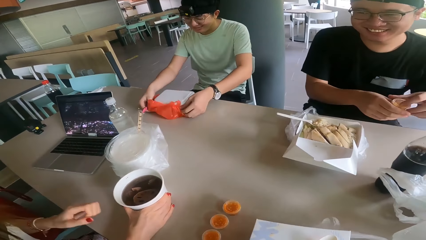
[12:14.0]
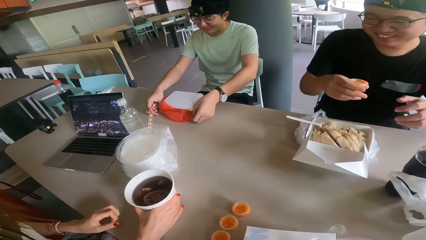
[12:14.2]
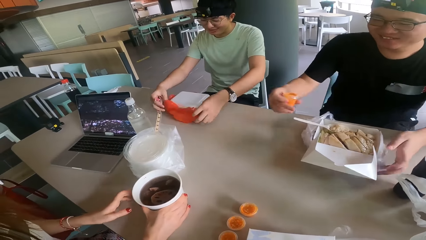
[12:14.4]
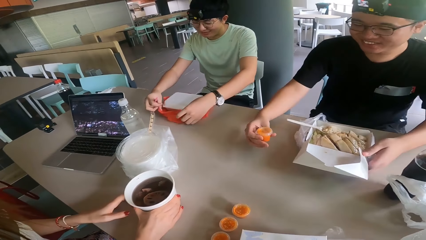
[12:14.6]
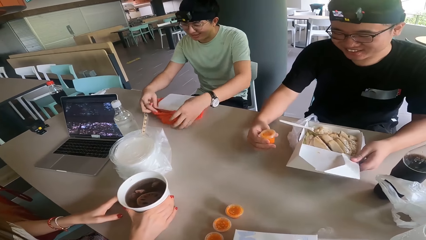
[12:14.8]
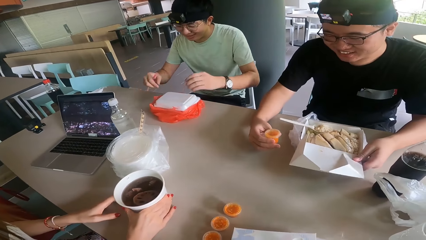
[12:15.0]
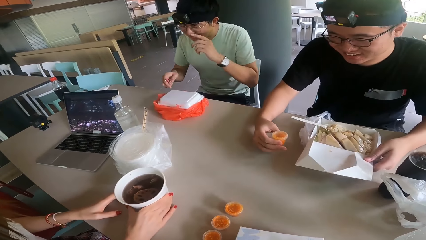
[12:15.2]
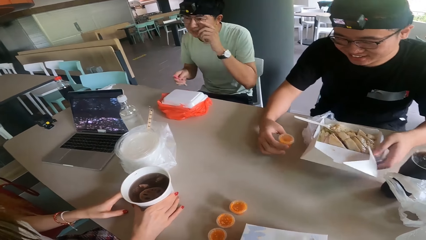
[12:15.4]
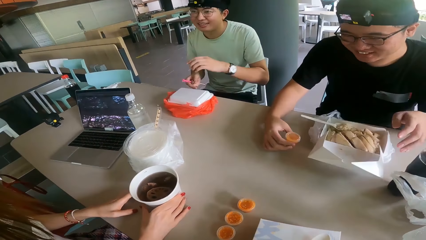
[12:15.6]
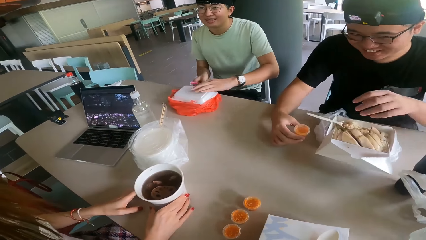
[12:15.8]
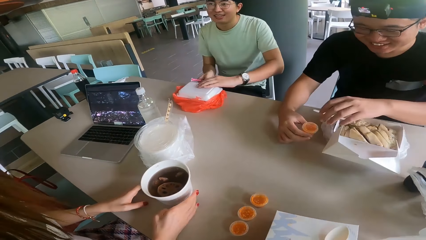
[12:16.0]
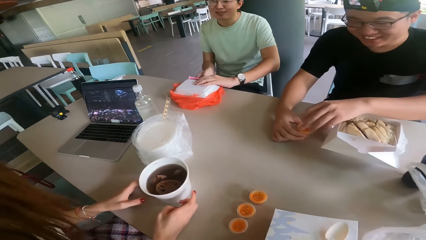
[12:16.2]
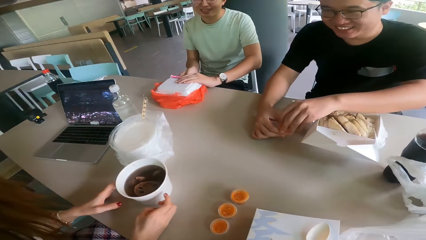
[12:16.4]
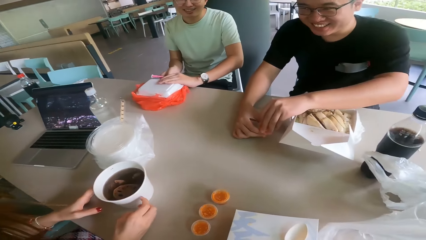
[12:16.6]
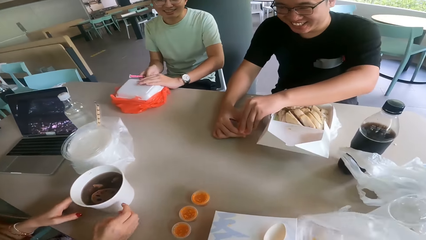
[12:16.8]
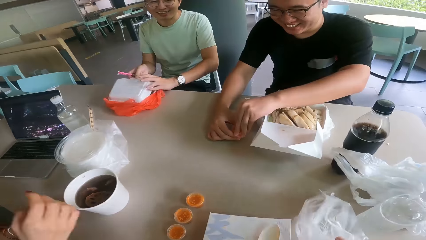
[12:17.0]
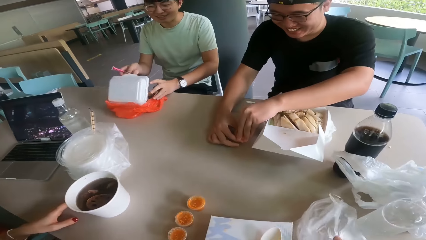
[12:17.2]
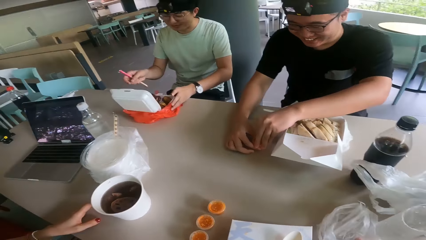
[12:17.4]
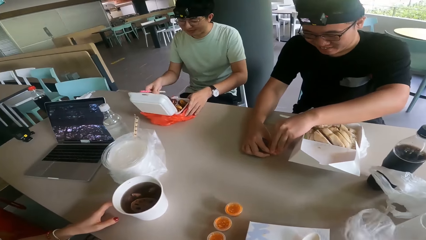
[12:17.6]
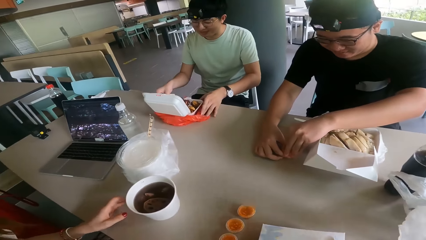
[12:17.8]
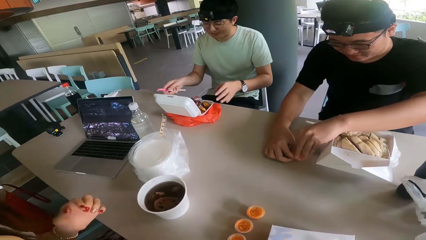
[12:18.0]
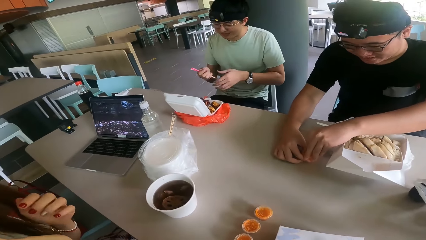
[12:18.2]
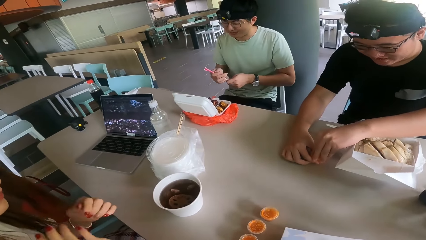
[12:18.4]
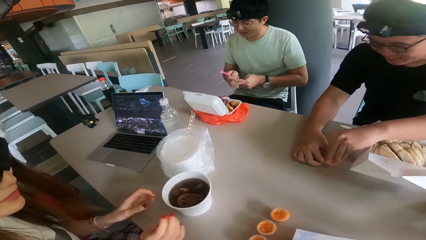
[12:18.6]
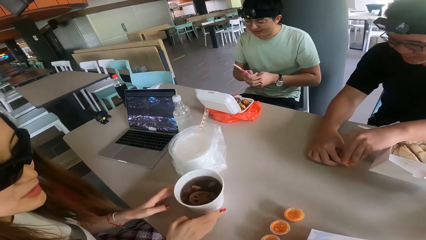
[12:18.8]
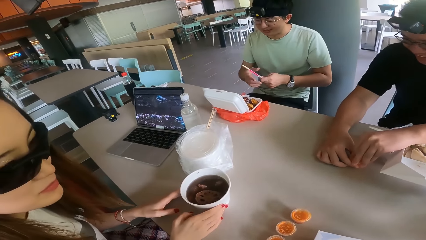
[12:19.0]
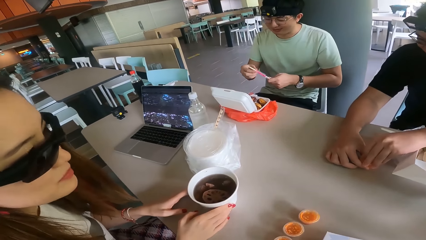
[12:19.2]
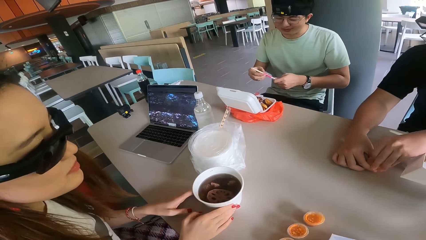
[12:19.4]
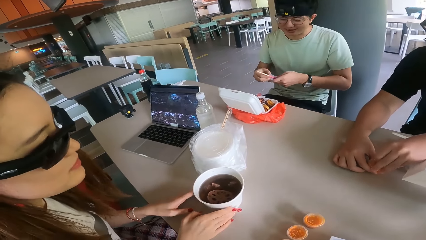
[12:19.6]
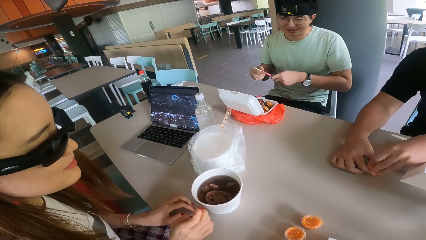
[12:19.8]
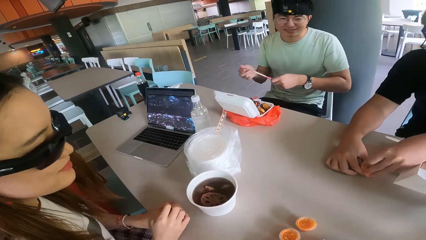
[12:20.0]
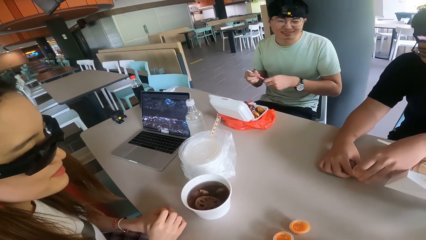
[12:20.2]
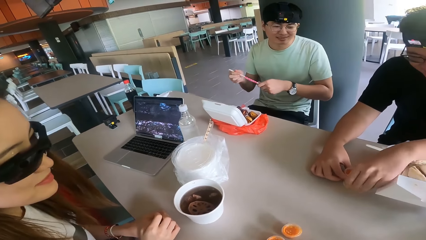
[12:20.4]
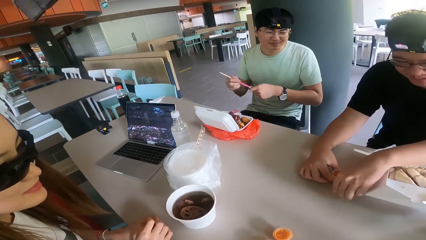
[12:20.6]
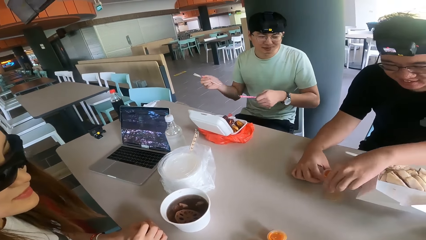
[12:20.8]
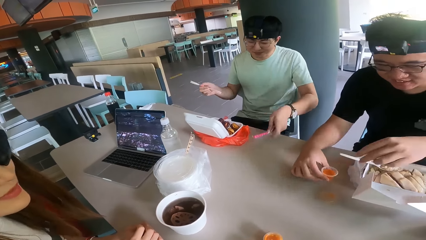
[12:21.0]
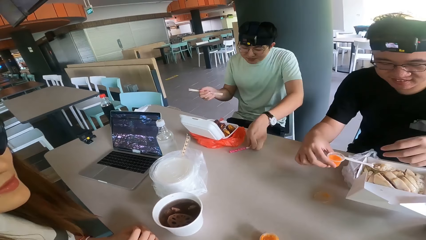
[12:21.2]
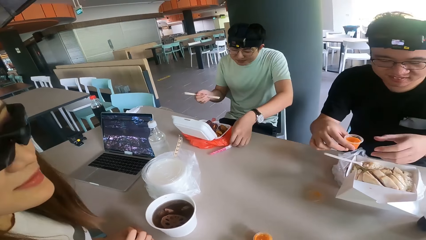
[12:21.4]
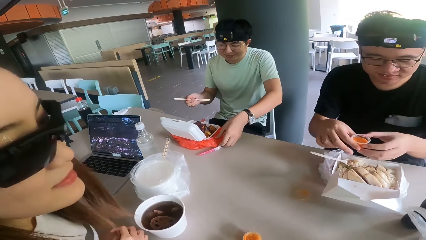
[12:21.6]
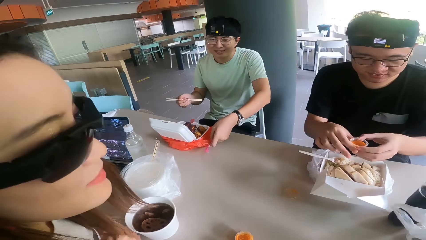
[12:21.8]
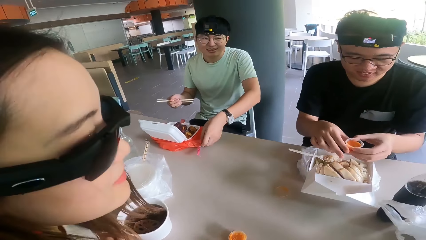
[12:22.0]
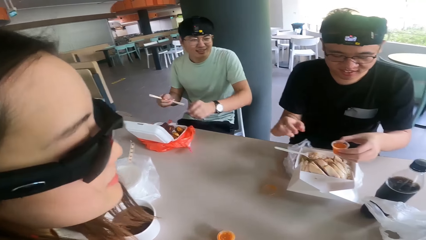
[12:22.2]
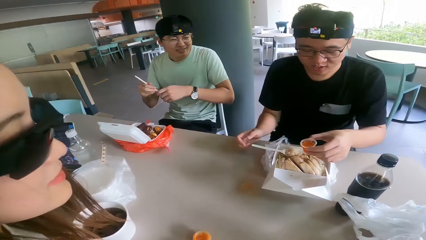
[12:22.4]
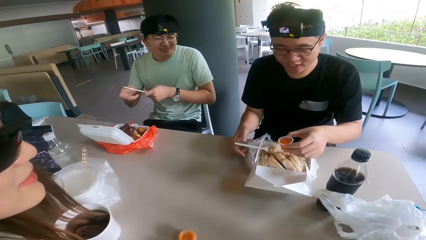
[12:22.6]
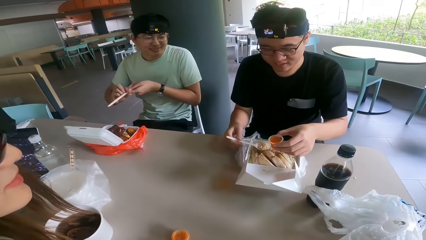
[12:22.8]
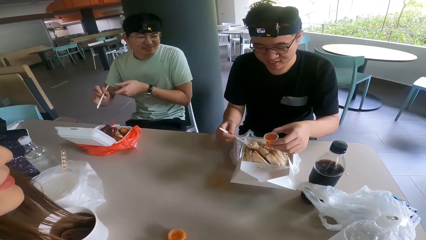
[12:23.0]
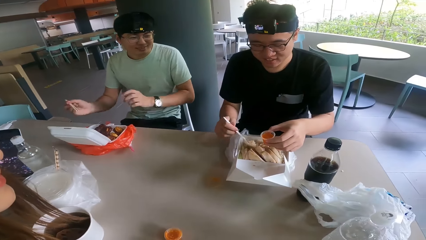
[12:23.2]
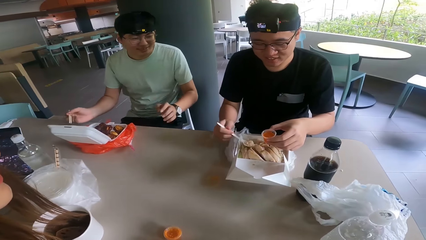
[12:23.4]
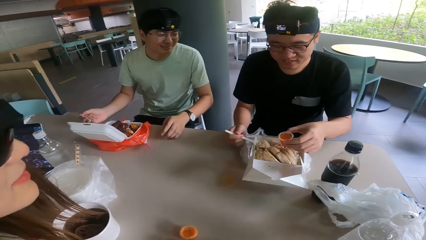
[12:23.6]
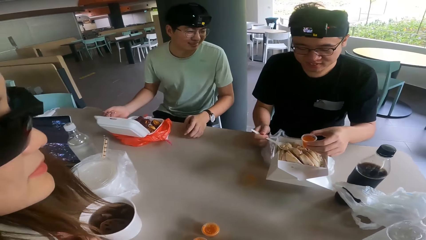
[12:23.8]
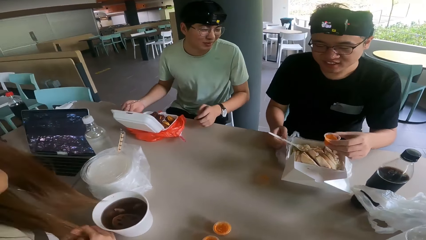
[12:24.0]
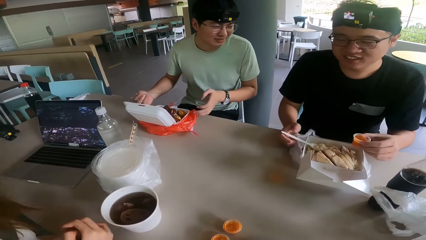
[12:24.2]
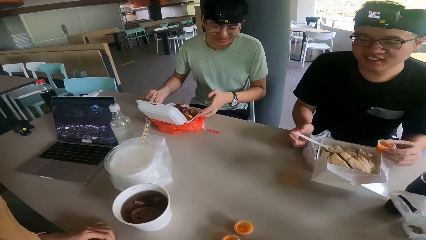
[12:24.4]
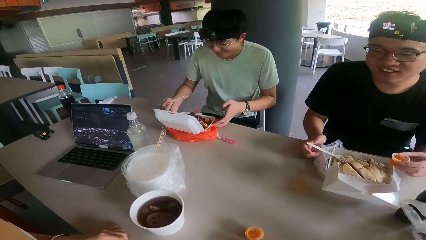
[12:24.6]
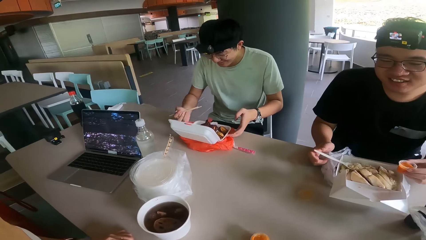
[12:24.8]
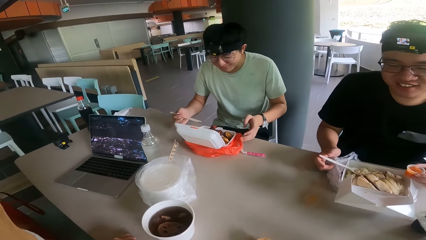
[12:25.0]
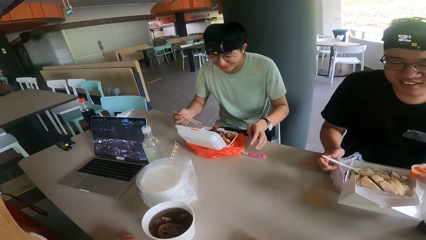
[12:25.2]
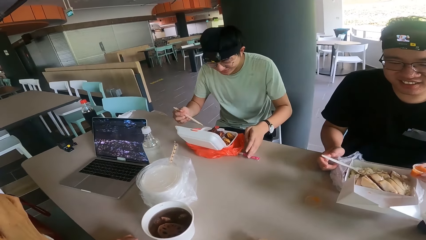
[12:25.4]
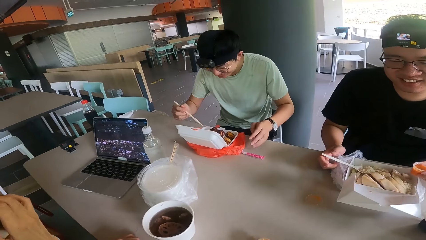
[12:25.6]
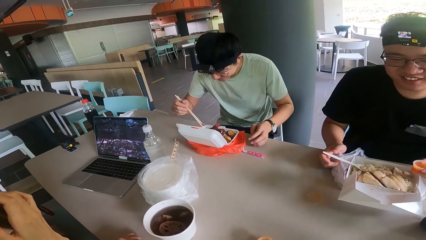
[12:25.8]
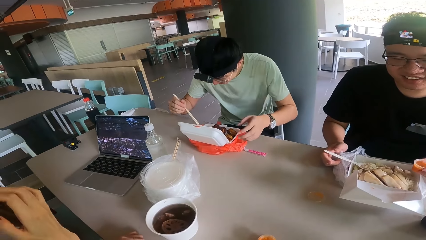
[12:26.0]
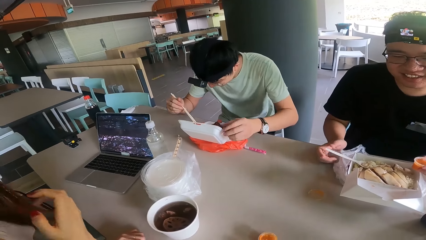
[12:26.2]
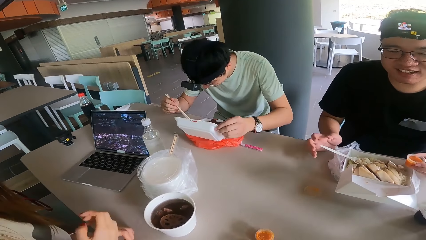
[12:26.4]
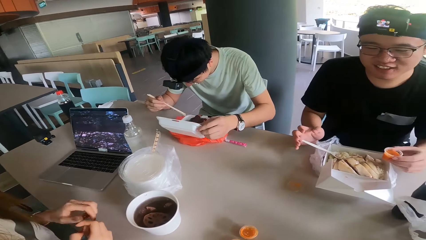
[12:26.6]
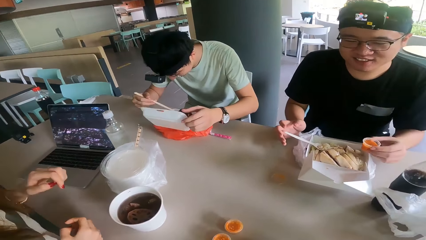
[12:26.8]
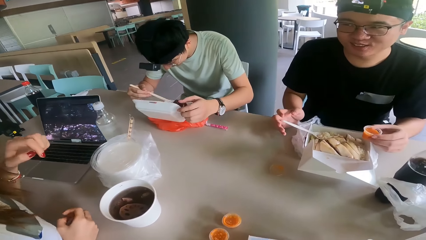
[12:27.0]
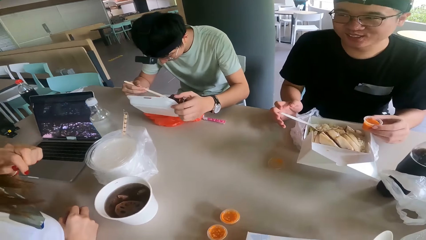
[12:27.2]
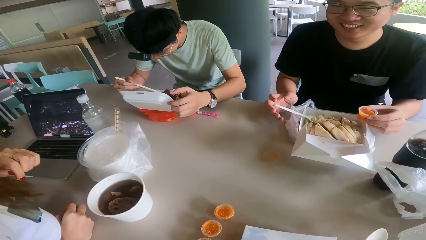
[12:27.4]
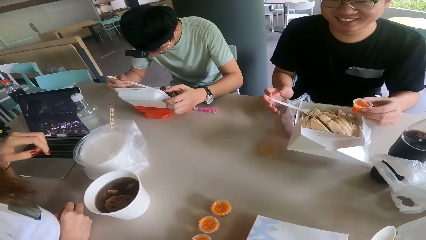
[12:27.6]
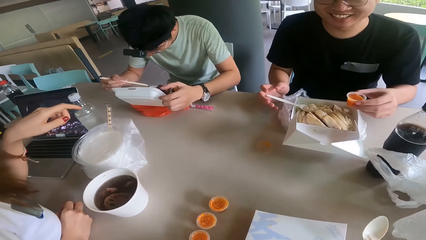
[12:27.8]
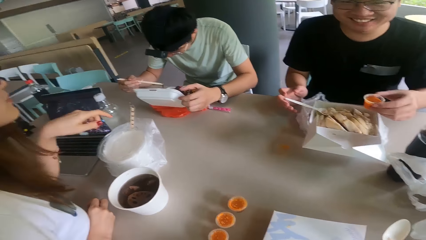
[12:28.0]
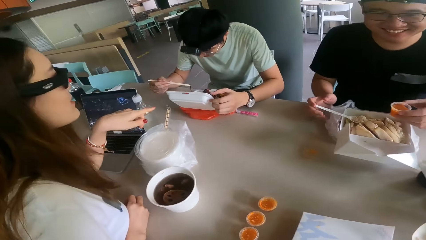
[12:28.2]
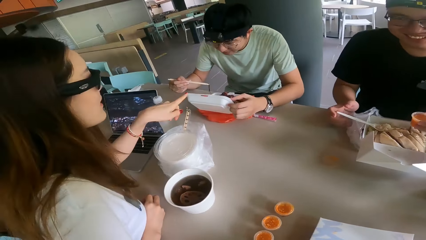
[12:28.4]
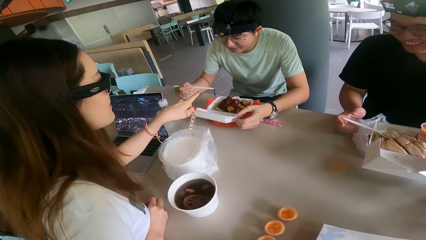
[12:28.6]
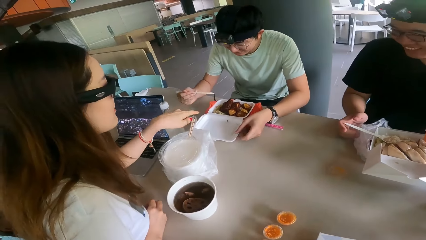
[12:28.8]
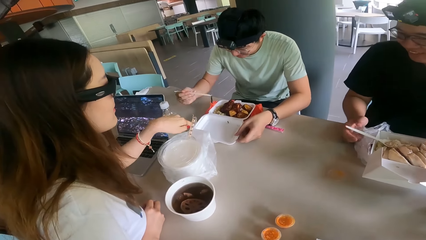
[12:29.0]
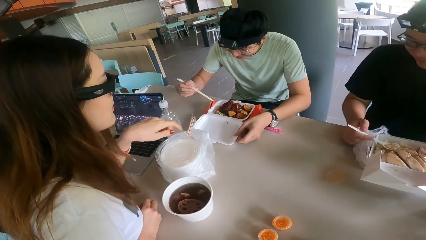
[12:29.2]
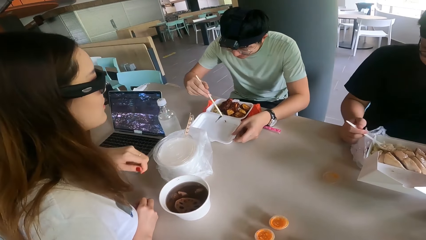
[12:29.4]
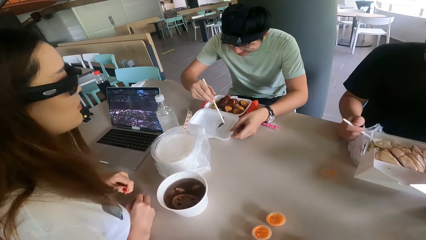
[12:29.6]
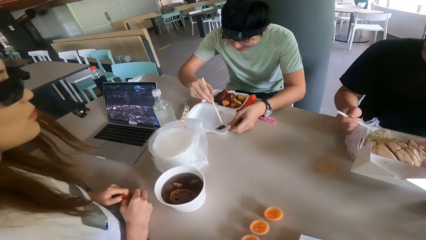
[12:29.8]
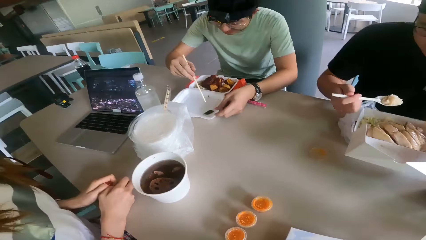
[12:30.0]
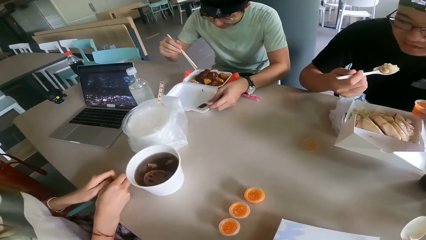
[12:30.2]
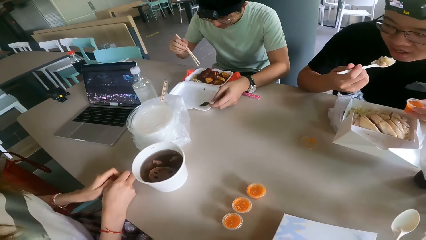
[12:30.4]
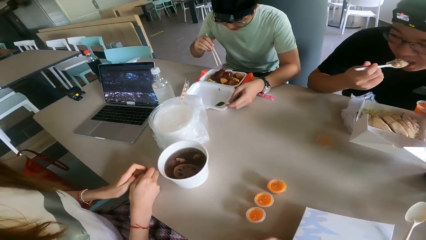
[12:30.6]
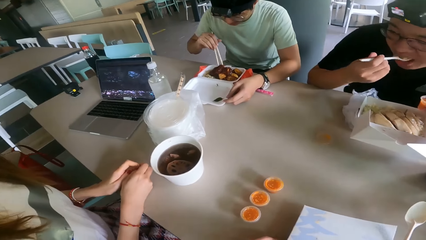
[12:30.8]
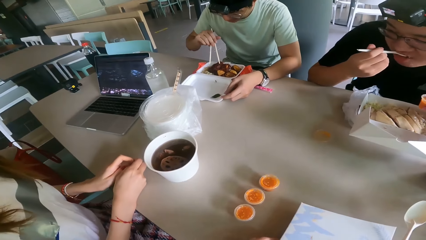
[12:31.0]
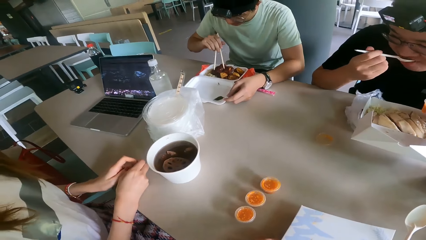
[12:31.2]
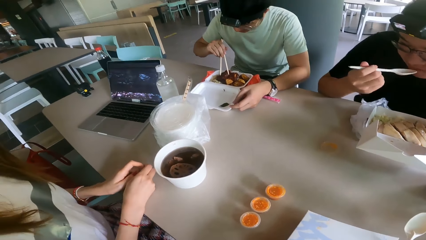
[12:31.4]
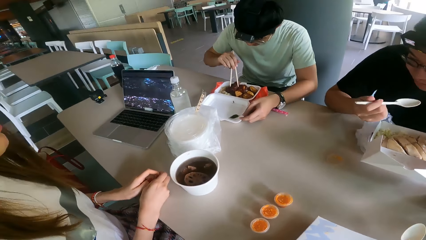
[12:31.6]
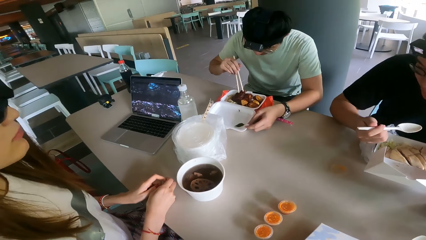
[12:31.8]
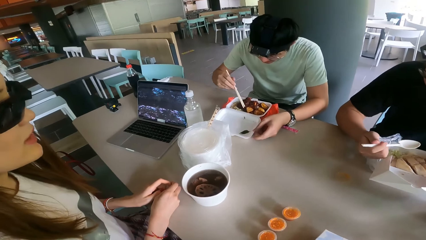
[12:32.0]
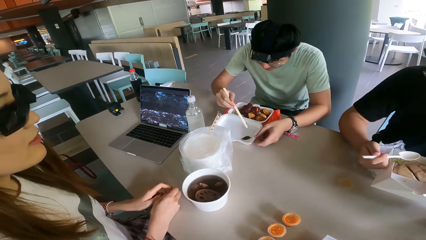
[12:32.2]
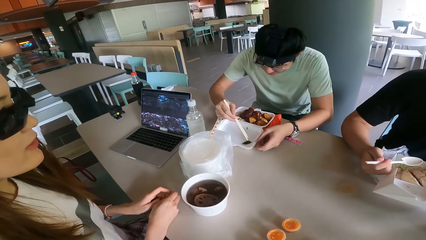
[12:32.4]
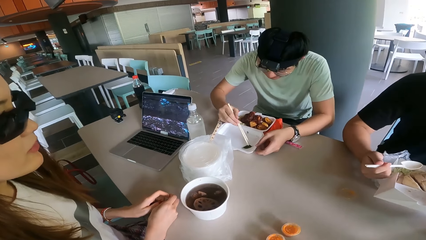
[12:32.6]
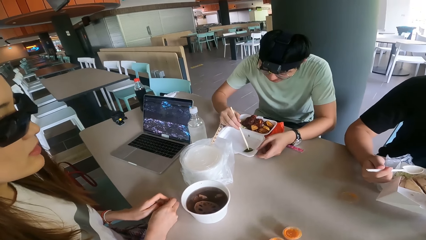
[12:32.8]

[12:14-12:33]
A person holds the lid. Another person holds the chopping stick. A man holds a sauce with his hands. The man talks with a lady. A third person points at the first person. The lady talks to another man.
